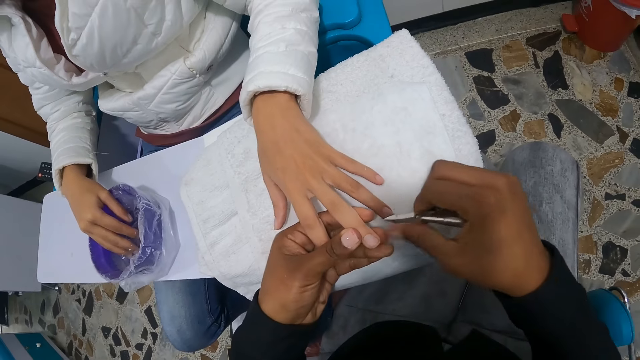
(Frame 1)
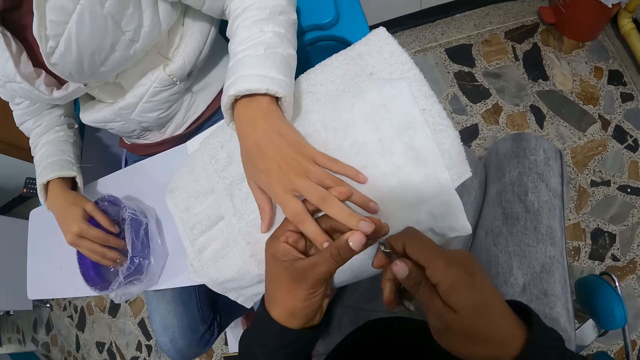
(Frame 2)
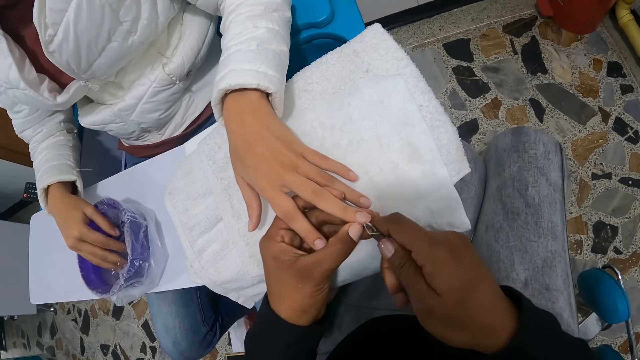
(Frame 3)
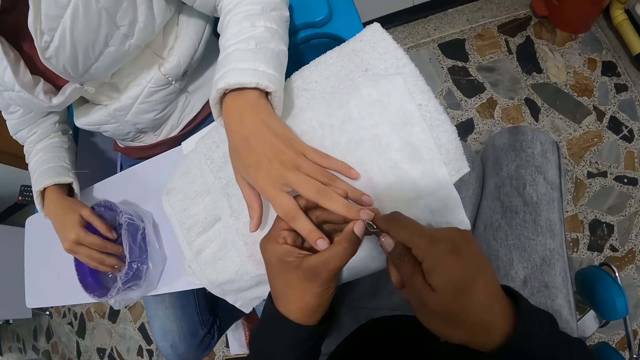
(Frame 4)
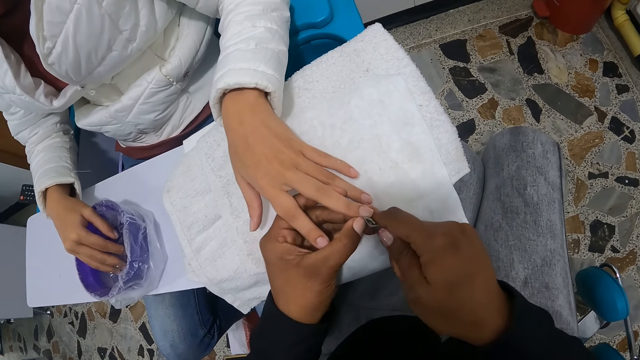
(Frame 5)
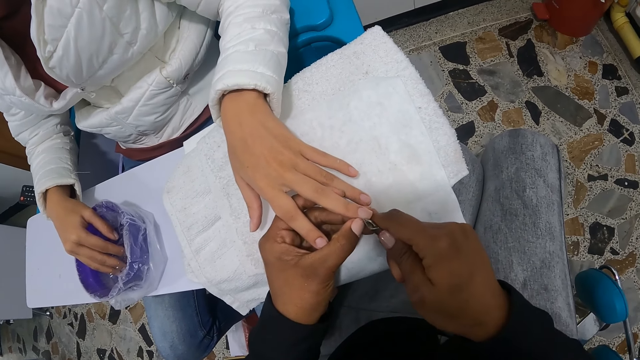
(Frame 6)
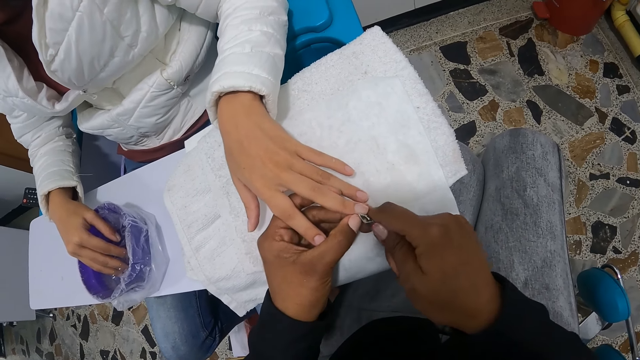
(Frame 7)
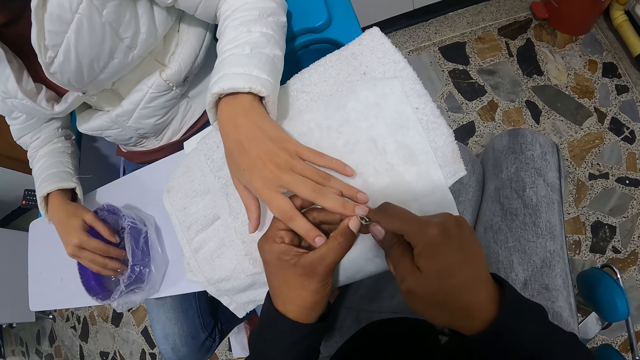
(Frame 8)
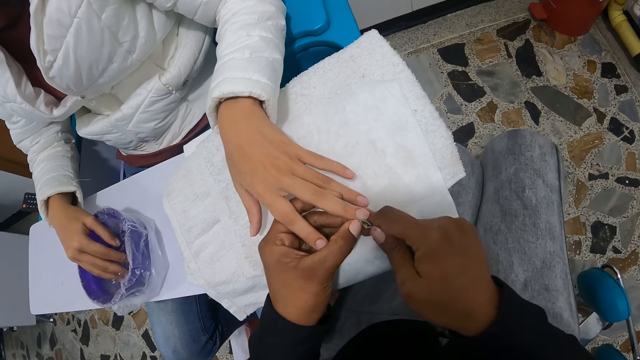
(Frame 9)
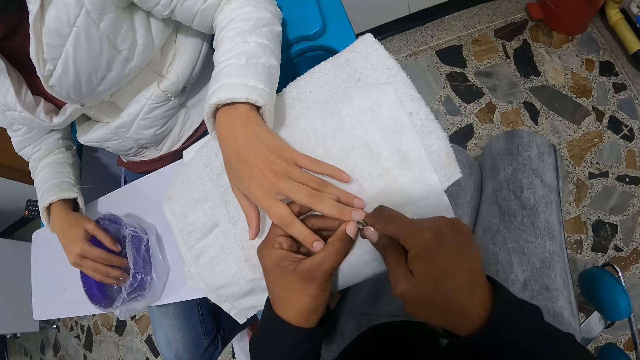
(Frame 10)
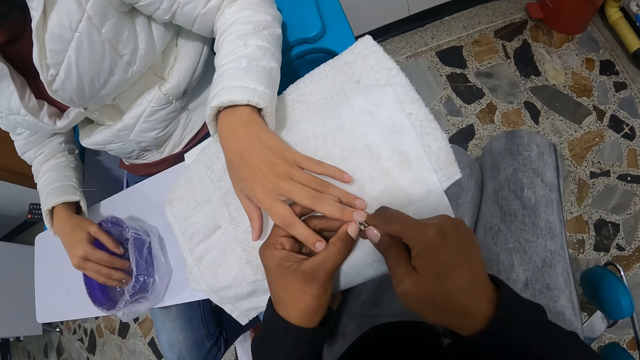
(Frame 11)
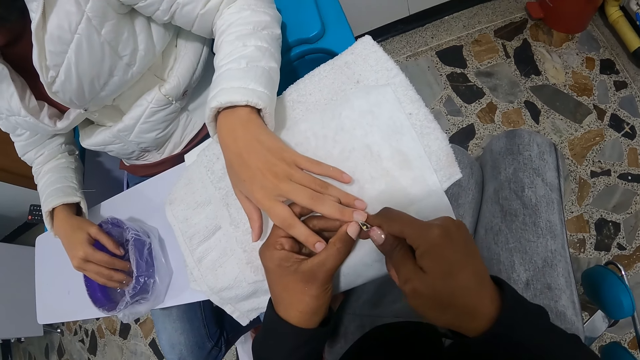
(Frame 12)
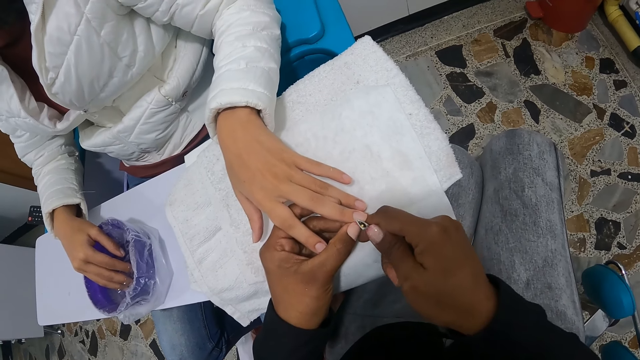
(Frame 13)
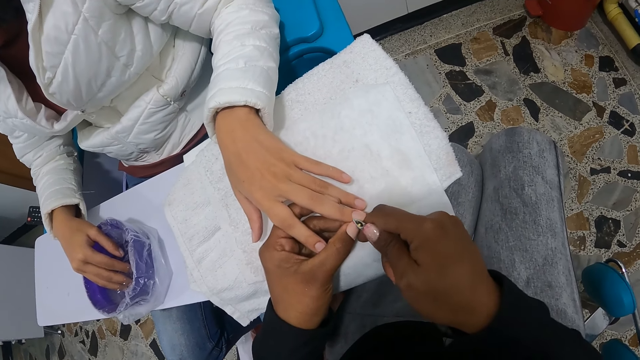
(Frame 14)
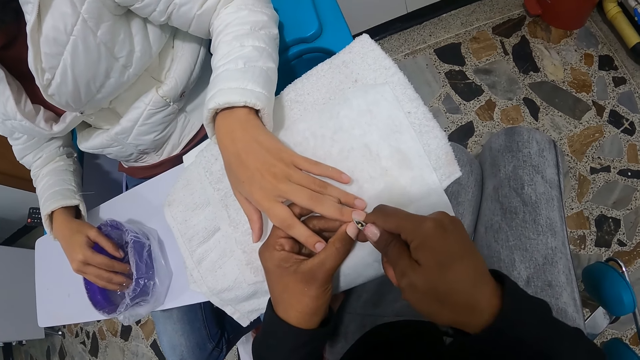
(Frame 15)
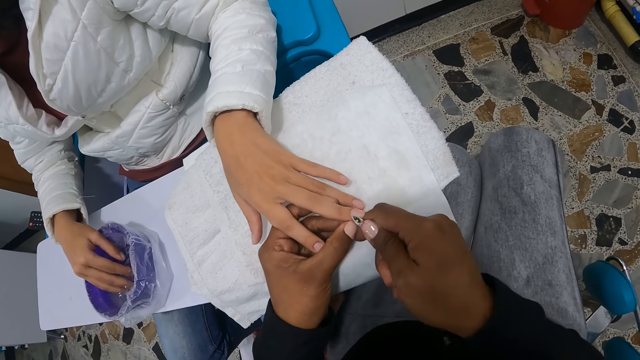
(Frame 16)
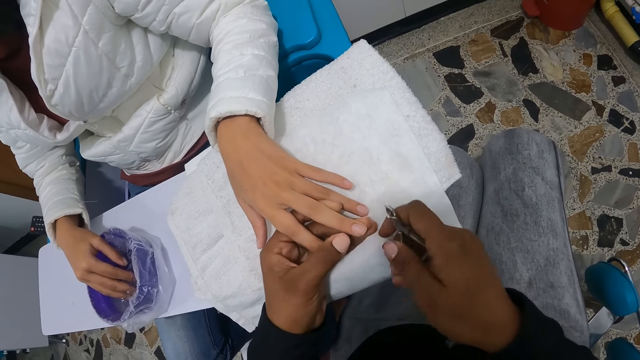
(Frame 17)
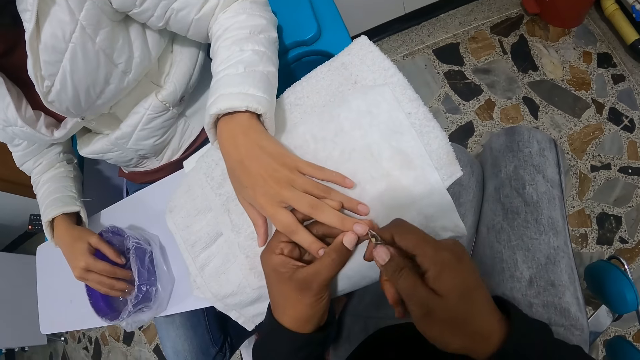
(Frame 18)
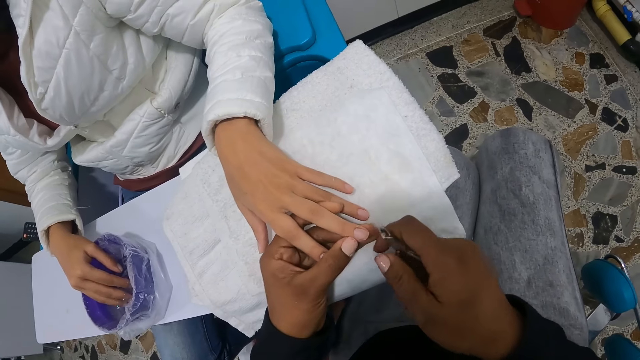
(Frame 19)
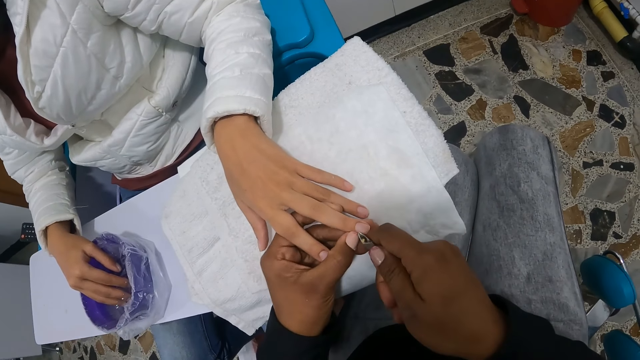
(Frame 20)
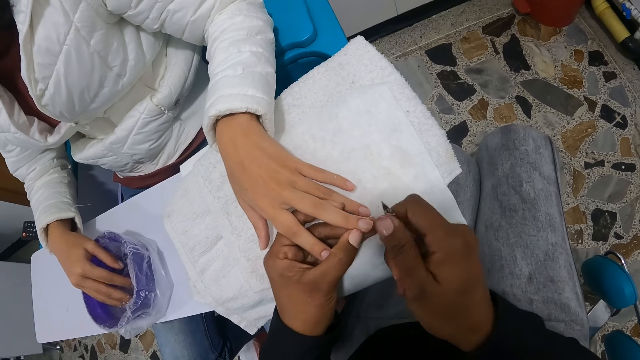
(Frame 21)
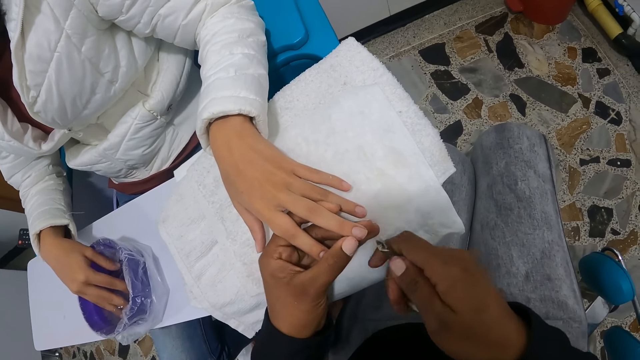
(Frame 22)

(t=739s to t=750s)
The camera wearer wipes the finger.

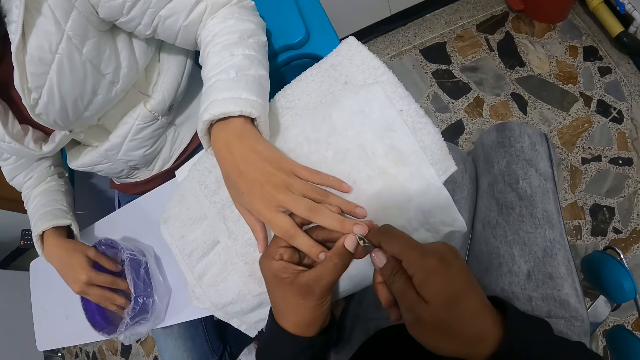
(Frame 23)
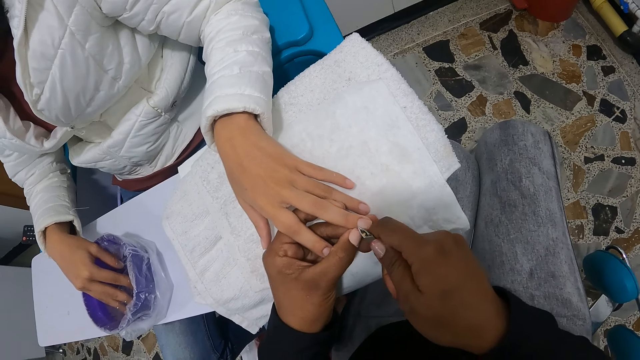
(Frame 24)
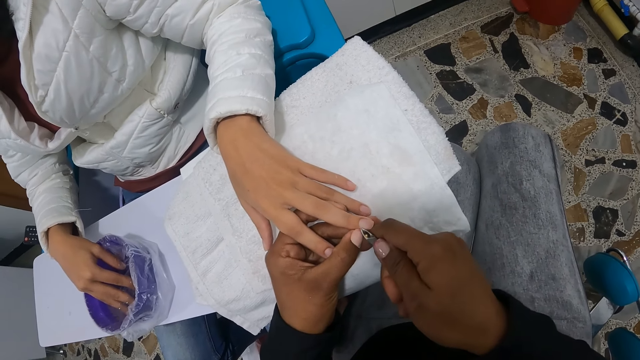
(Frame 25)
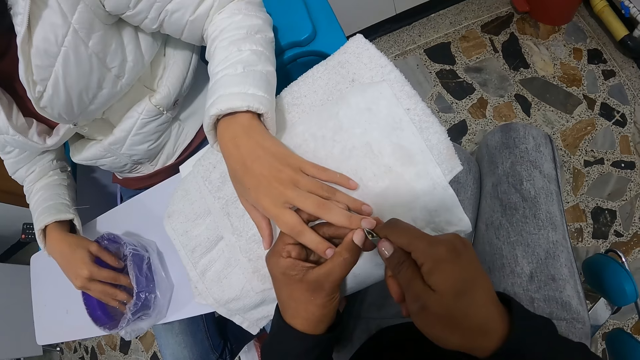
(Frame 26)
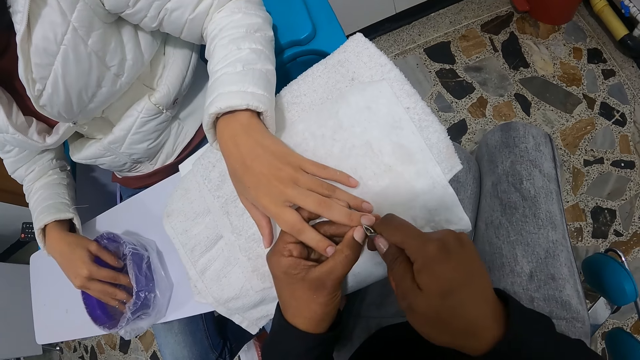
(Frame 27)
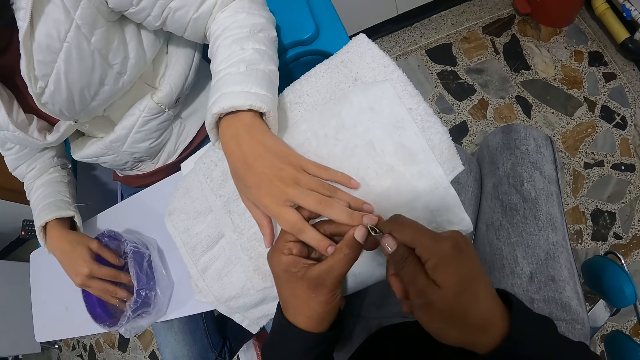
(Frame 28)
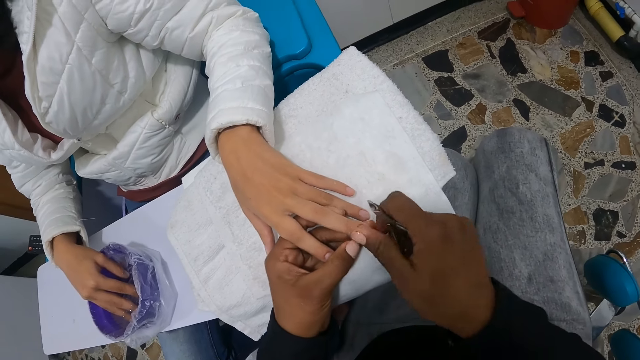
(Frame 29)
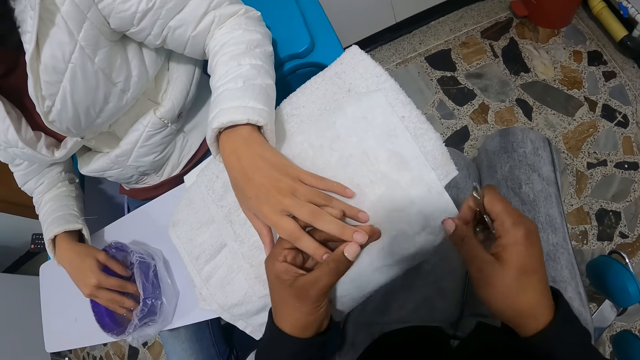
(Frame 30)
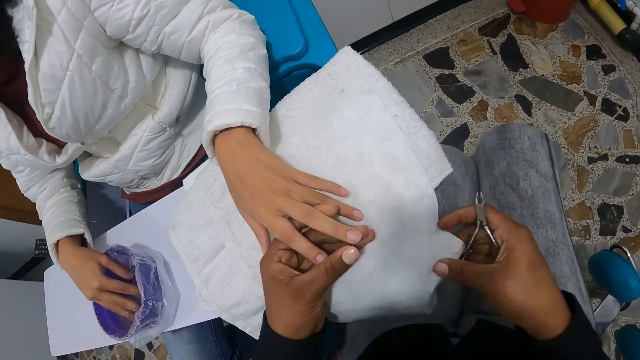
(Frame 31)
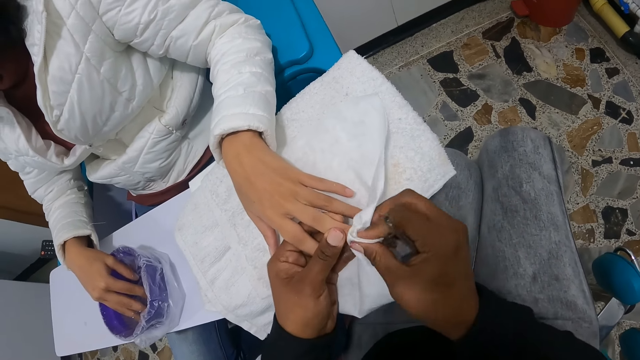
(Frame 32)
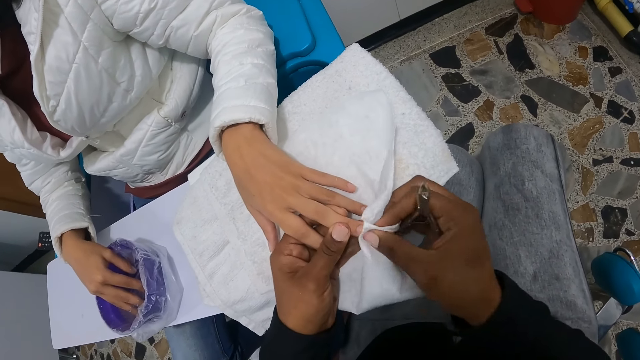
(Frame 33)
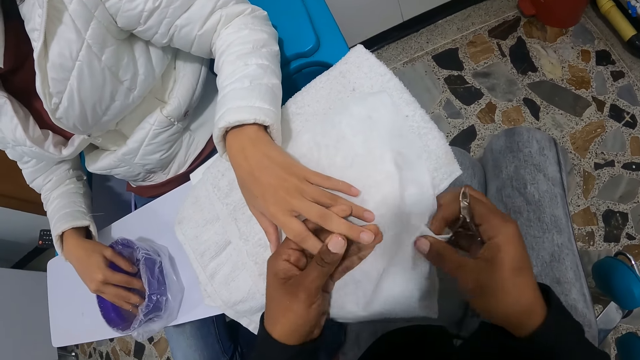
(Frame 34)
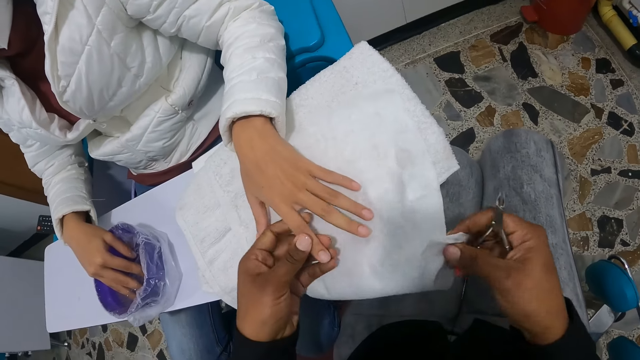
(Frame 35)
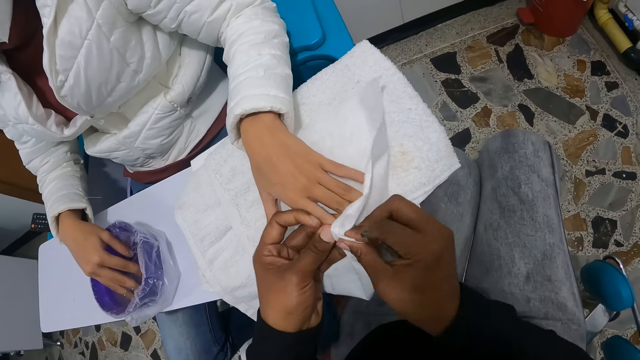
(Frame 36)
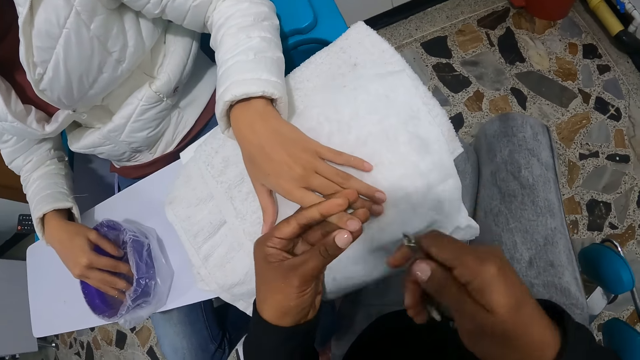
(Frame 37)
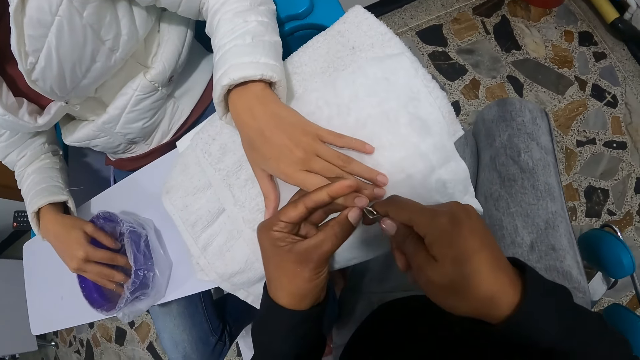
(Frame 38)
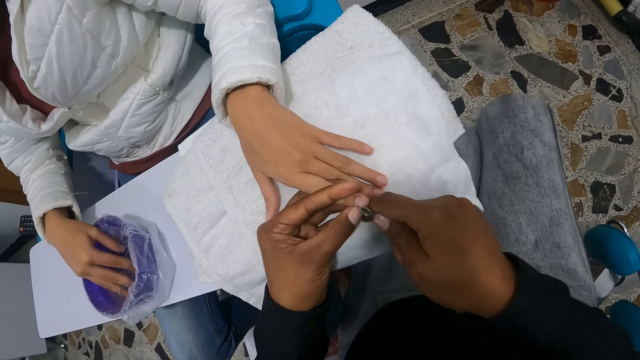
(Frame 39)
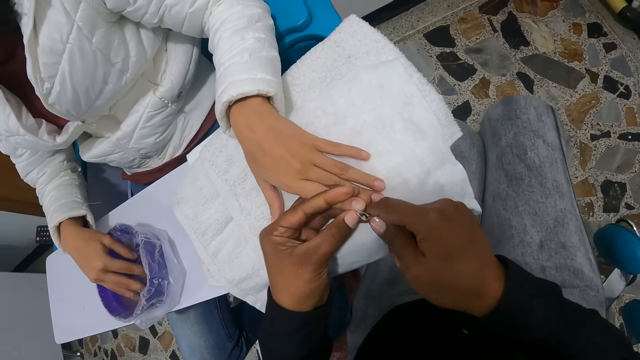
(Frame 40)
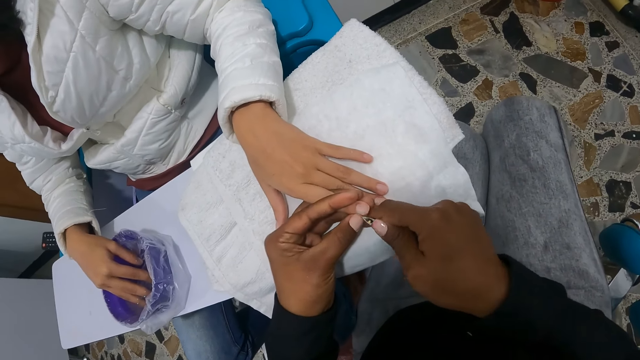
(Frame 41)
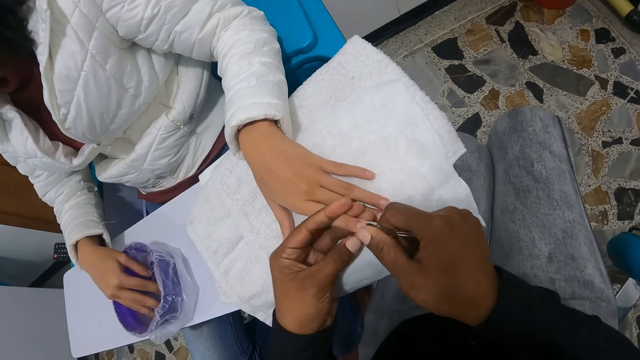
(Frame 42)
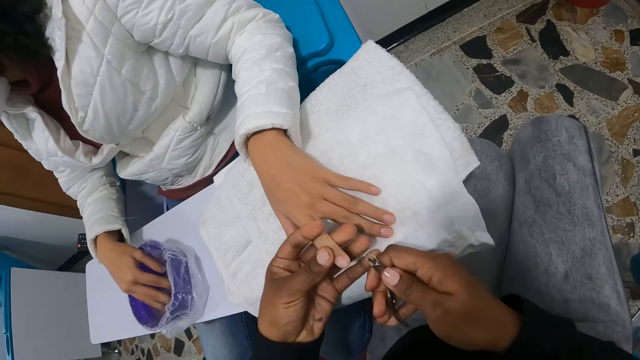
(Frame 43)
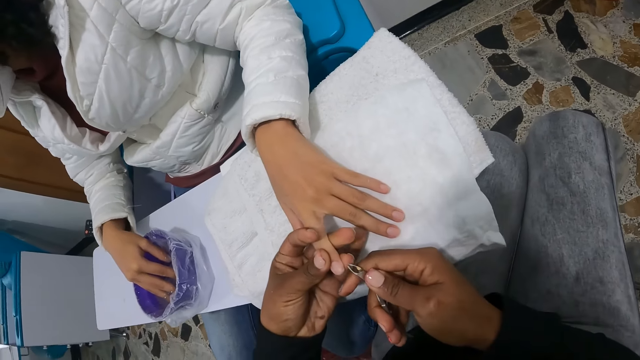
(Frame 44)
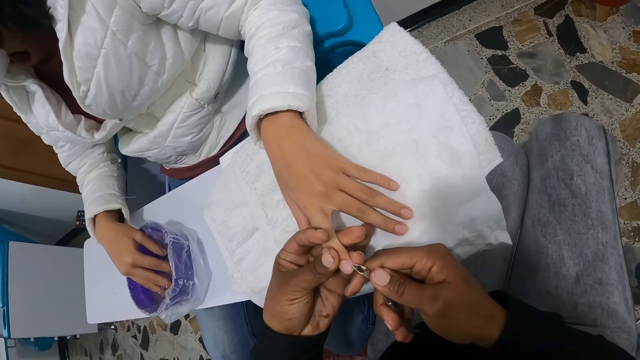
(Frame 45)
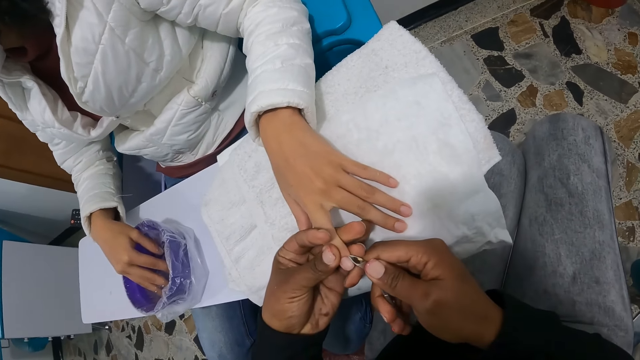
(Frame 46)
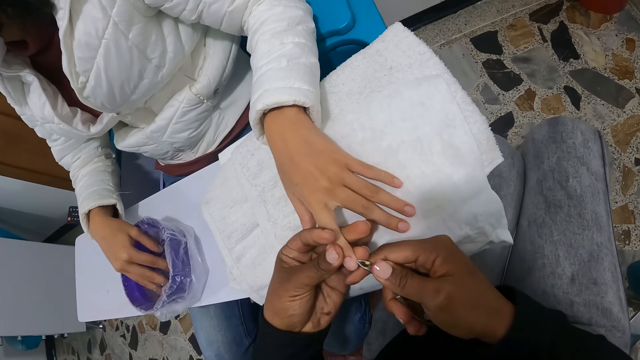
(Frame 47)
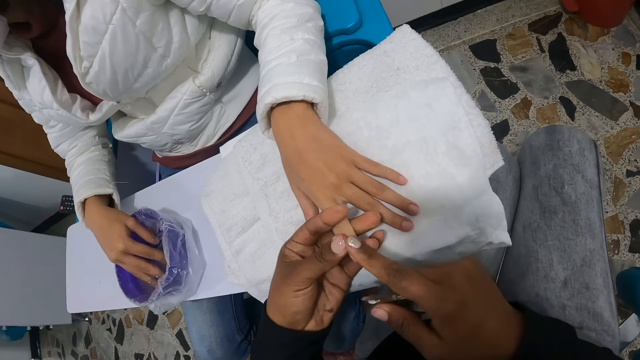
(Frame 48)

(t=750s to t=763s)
The camera wearer cuts the nail. She cleans the left hand of a woman with the piece of tissue in her right hand. She takes the paper. She wipes the finger. She cleans the left hand of the woman with the nail clipper in her right hand. She cuts the nail. She wipes the finger. She cuts the nail.
